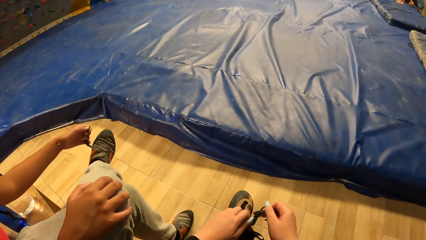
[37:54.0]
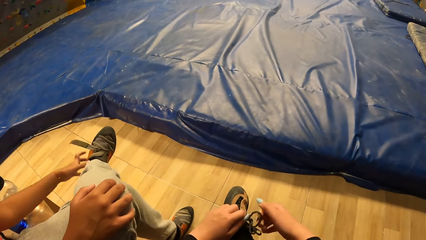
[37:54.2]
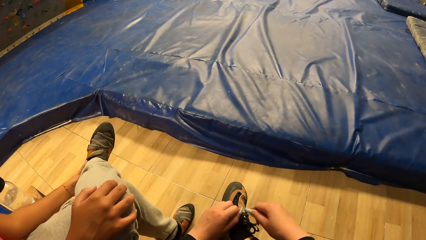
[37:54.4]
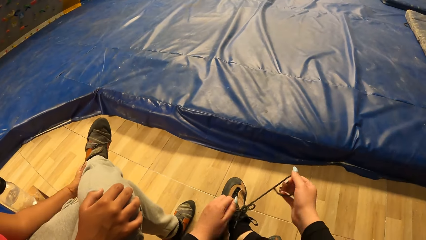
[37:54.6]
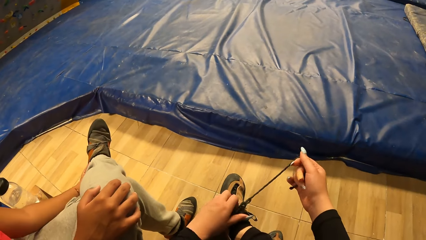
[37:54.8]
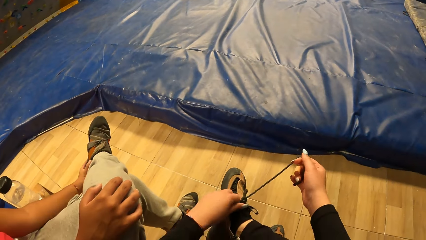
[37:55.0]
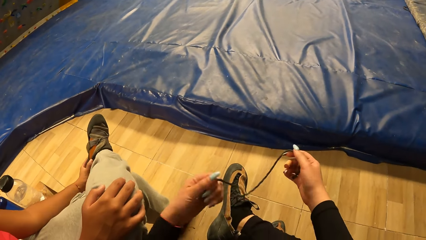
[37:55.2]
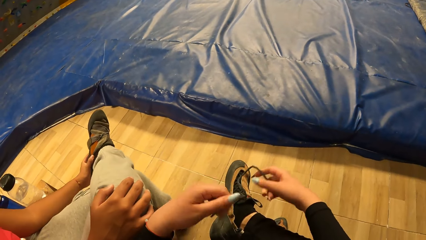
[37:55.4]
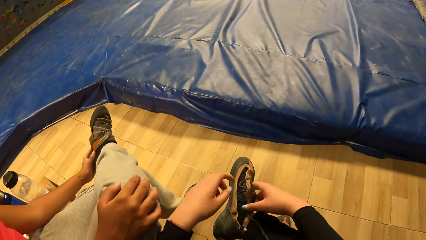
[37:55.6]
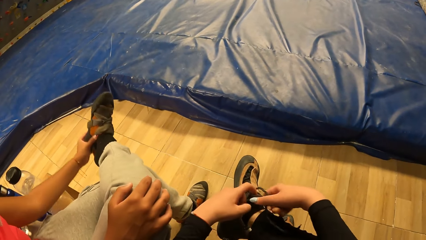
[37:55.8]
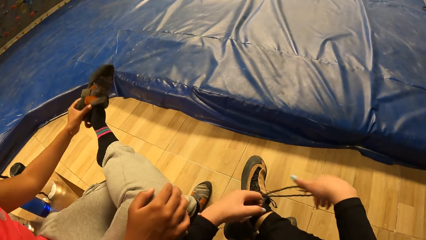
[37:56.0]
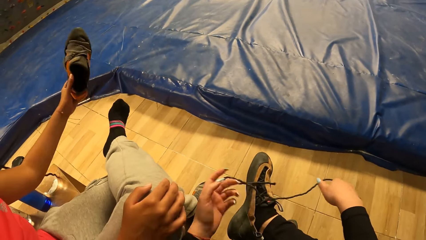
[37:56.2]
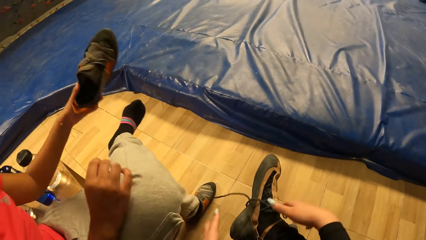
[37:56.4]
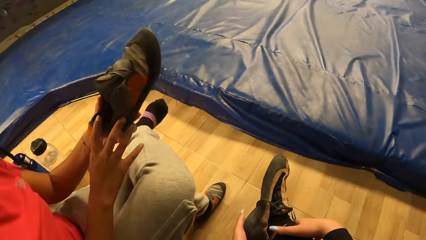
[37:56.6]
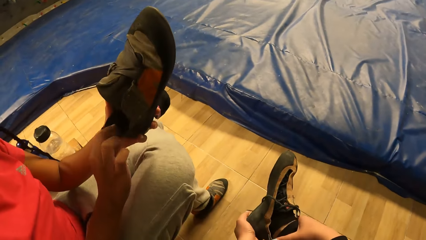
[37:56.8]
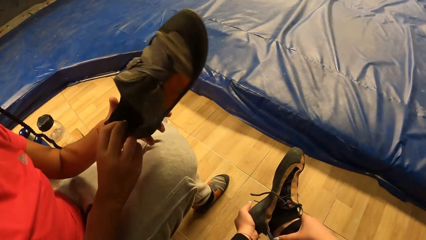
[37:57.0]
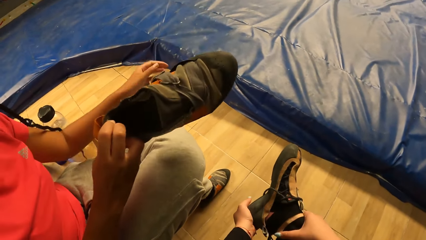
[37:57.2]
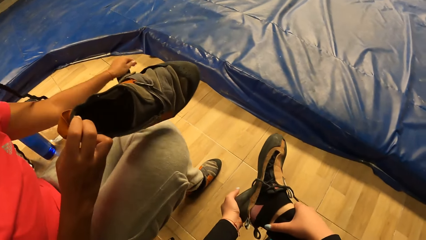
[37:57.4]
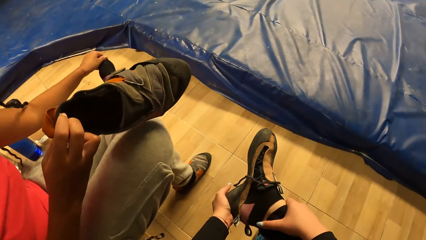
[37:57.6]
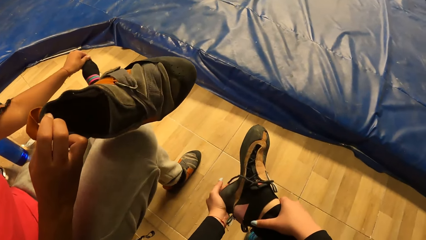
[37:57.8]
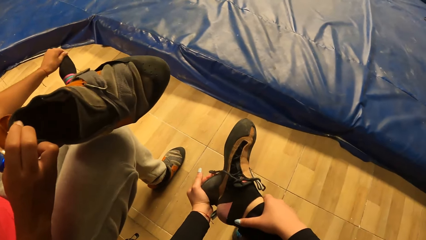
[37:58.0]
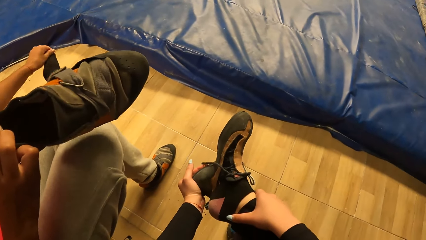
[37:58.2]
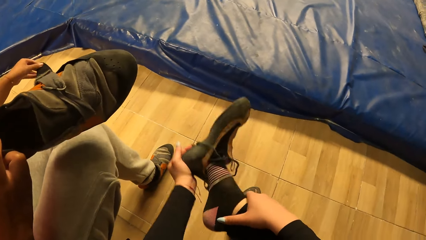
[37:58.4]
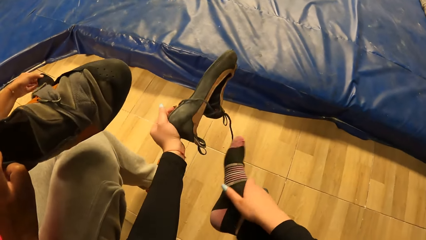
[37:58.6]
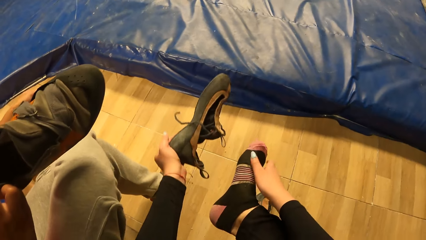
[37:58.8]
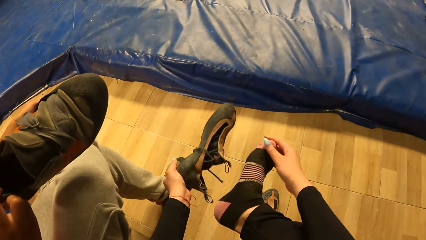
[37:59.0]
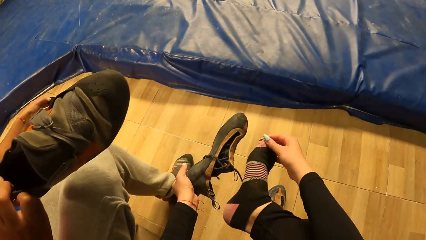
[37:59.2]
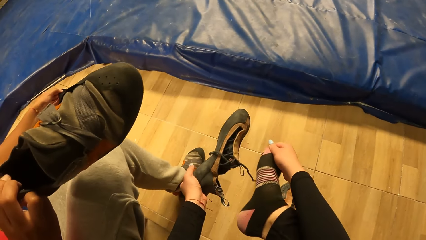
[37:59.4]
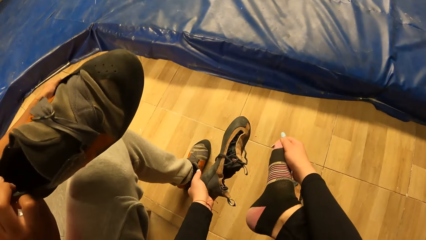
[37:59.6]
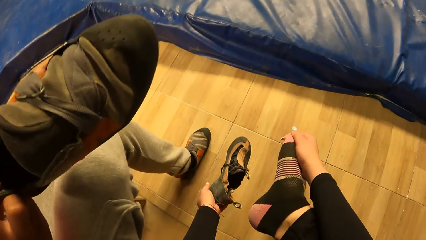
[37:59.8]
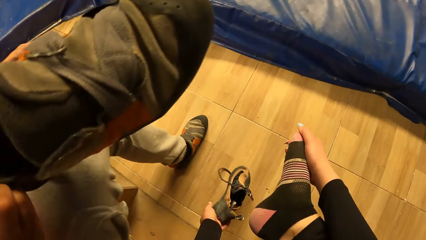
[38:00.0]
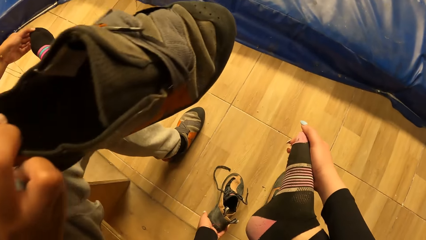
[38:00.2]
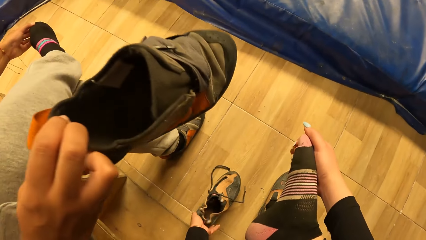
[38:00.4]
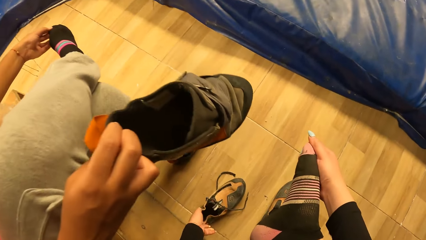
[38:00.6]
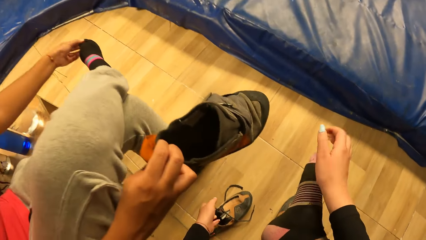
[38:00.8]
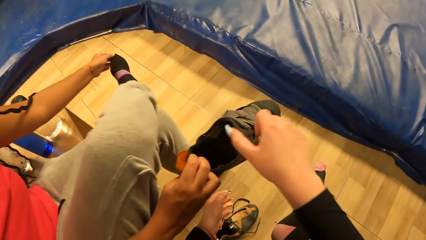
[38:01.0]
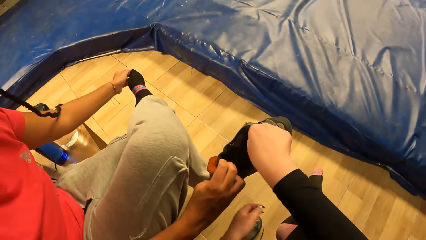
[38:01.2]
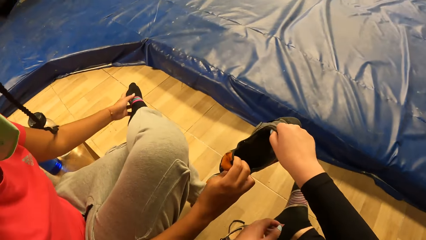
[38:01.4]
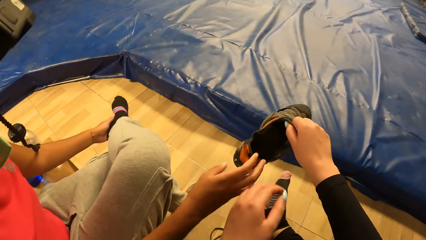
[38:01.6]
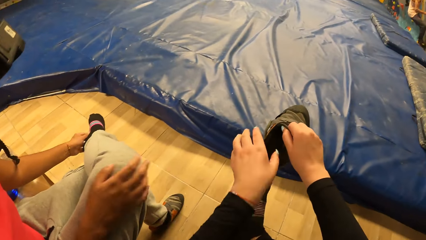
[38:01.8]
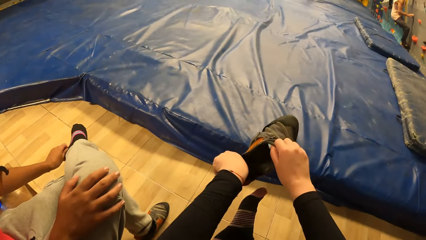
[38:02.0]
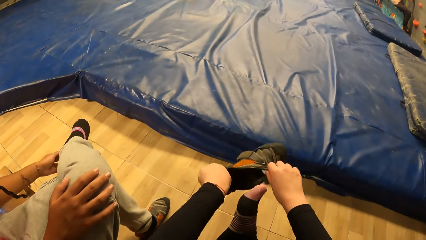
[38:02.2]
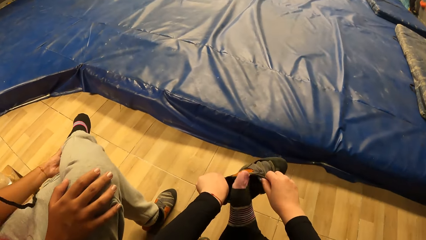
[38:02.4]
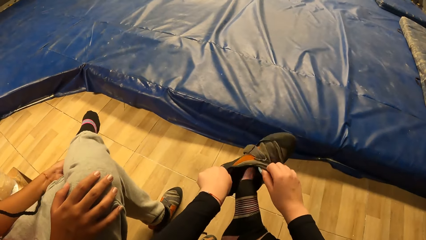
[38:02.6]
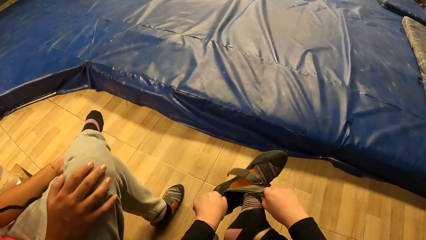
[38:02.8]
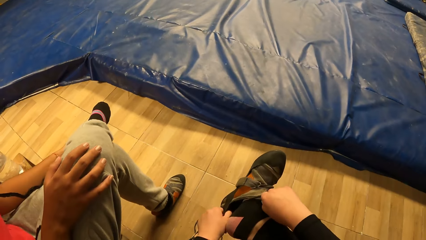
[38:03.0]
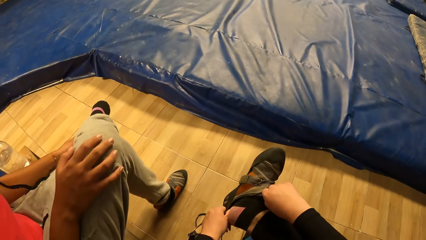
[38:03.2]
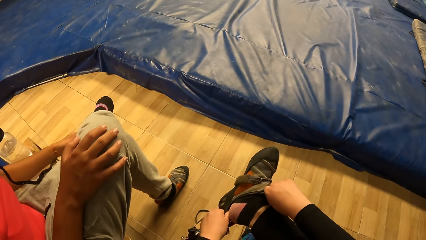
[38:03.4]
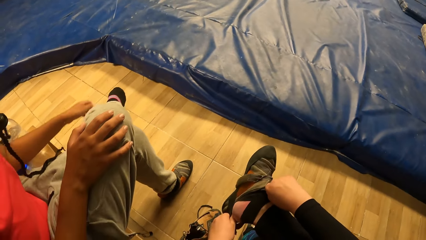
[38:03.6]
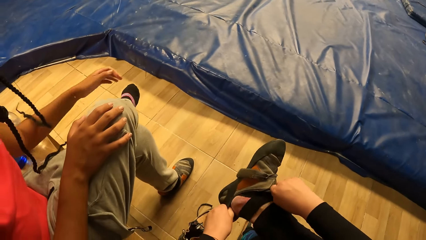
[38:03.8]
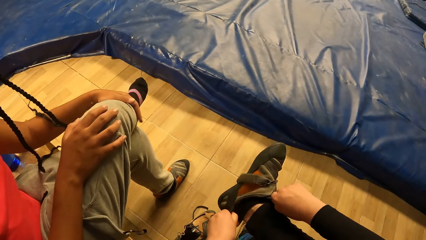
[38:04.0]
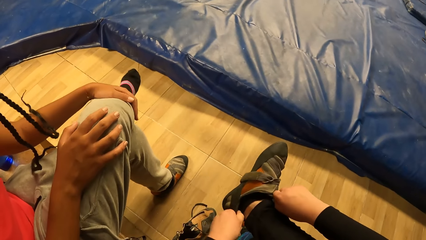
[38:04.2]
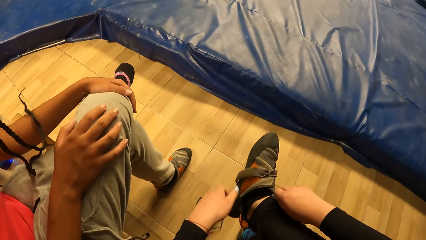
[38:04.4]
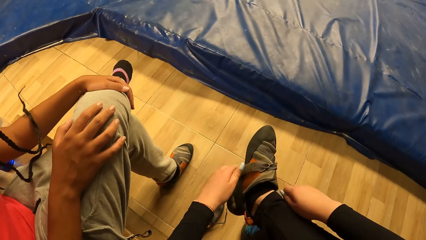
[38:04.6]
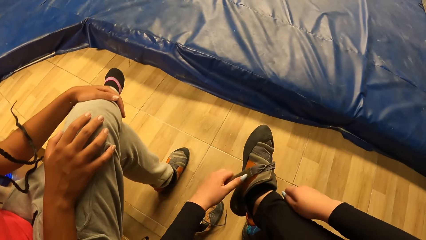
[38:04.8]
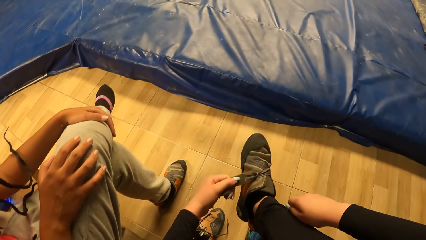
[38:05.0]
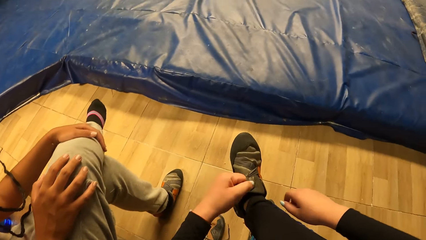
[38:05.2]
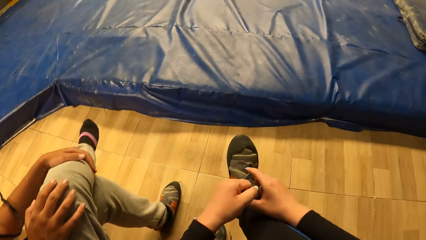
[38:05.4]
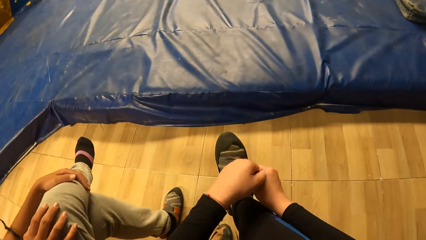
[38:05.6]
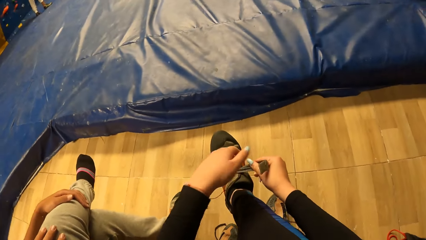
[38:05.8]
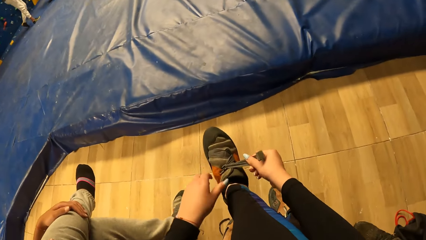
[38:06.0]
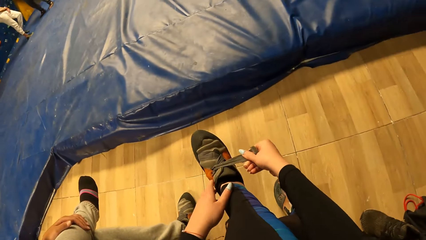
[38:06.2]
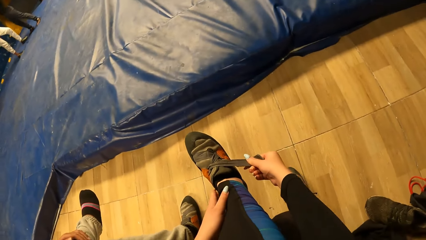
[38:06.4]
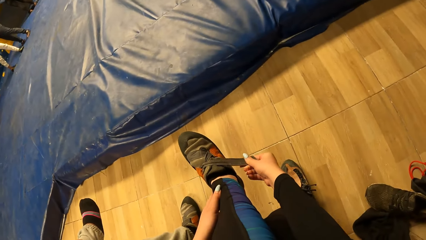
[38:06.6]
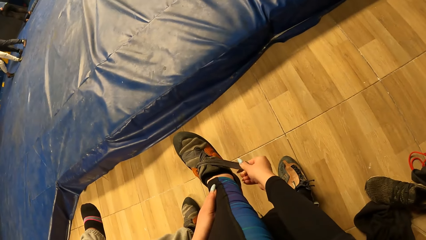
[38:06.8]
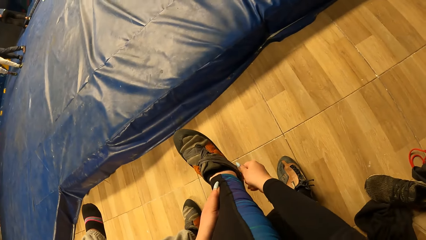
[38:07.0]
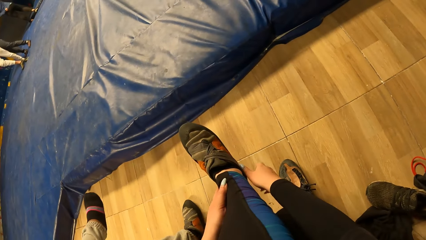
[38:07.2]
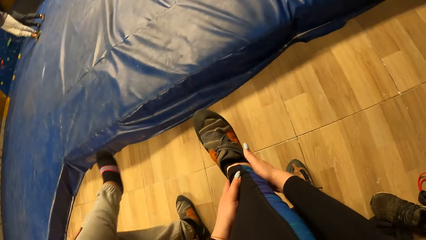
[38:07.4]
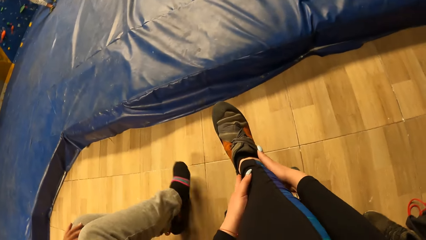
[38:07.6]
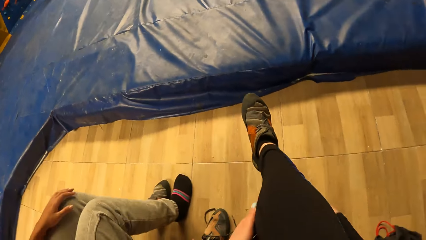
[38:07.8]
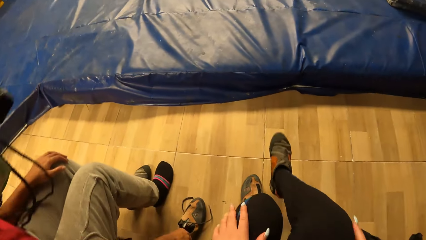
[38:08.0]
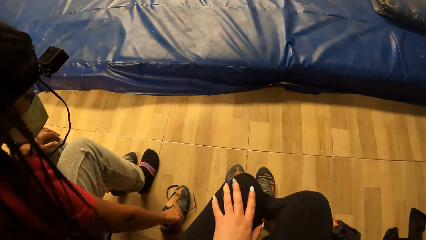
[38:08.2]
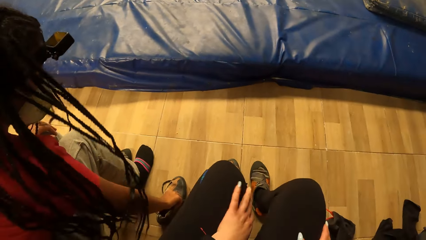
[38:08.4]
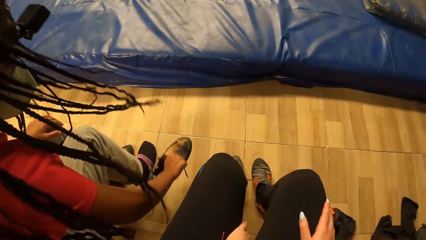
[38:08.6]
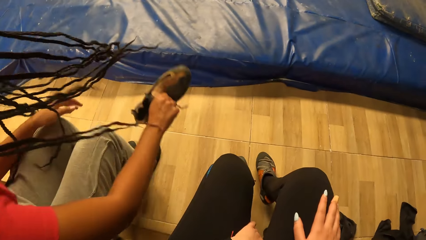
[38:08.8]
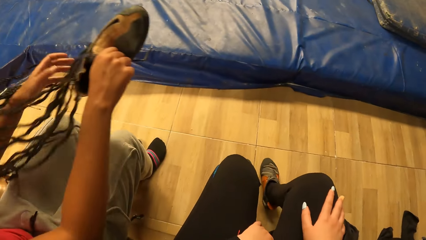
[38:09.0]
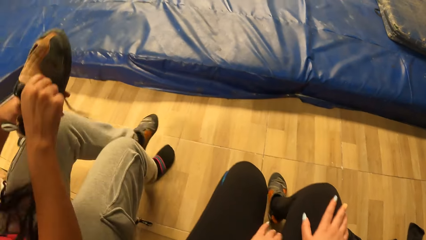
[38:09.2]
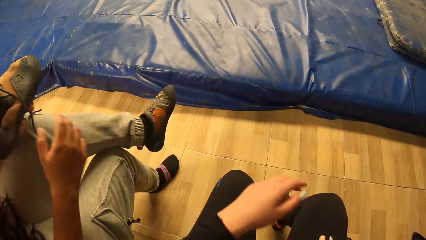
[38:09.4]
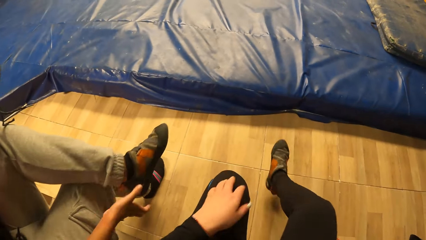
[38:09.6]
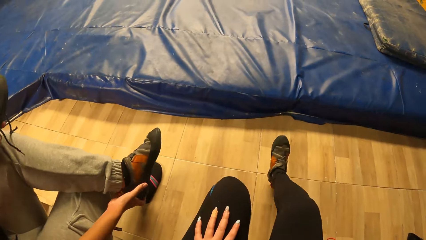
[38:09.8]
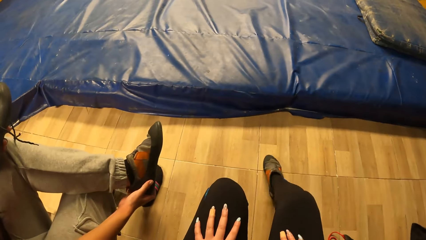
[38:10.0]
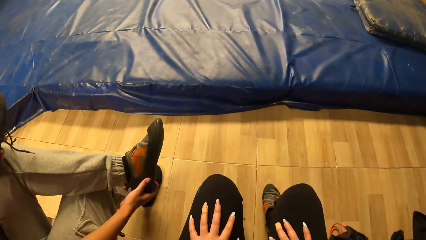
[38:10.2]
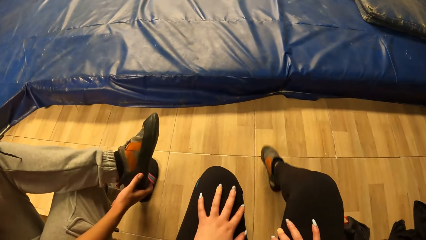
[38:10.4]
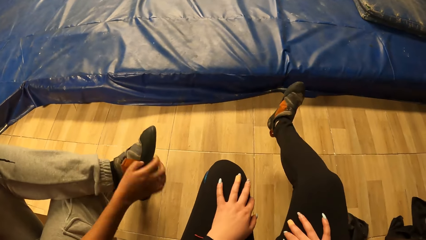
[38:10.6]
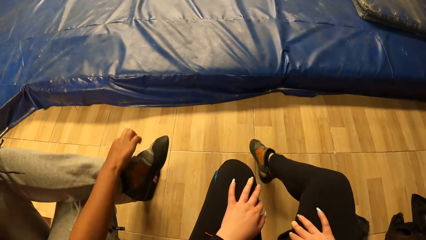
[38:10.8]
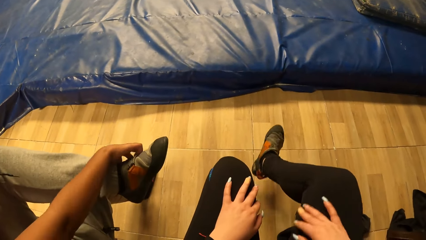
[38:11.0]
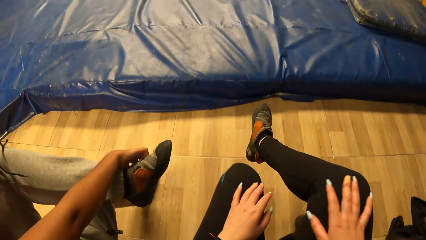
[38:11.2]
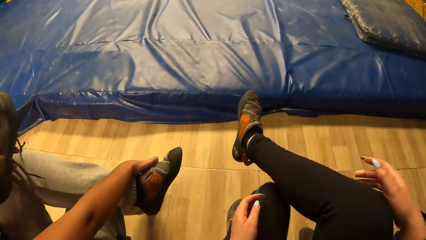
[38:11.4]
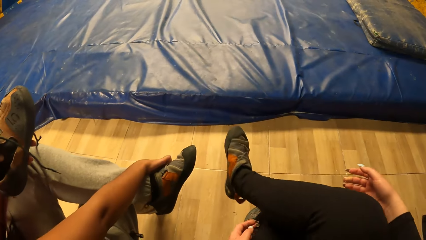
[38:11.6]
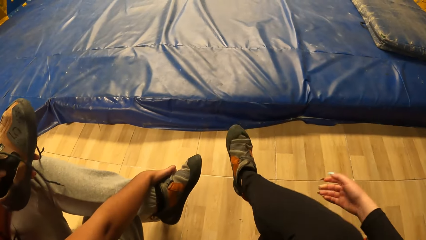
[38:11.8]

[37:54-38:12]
The woman removes a shoe from her right leg with her left hand and unties the shoe. She holds the shoe and passes the shoe from her left hand to her right hand. The camera wearer removes the shoe. She drops the shoe on the floor with her left hand. She collects the shoe from the woman with her right hand. She wears the shoe on her right leg with both hands. She ties the shoe. The woman picks up the shoe from the ground with her right hand and unties the shoe.
